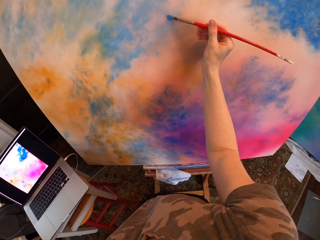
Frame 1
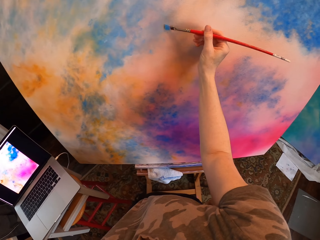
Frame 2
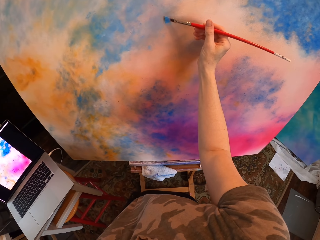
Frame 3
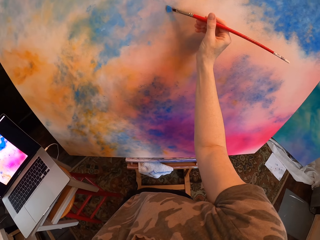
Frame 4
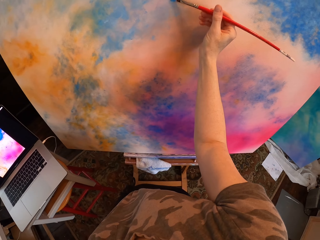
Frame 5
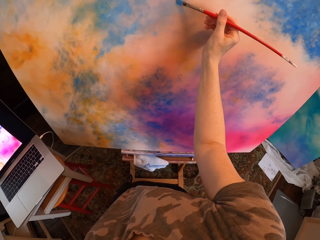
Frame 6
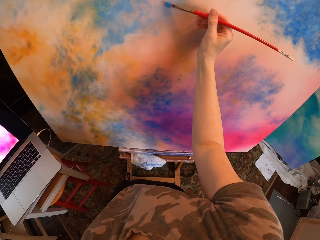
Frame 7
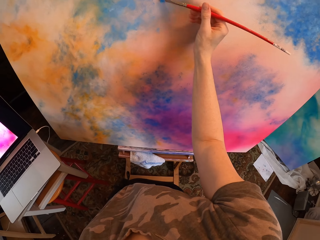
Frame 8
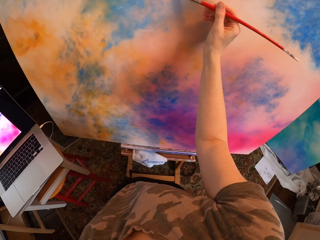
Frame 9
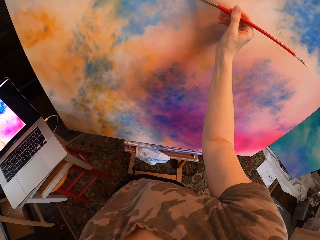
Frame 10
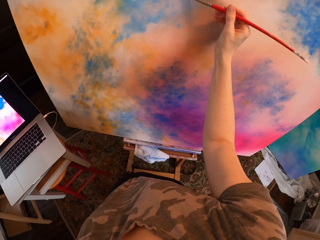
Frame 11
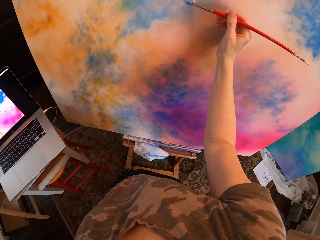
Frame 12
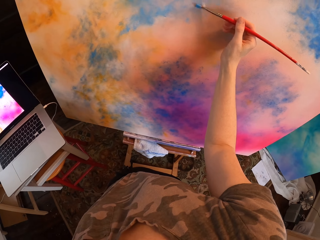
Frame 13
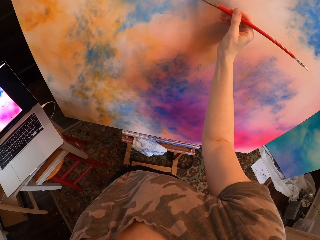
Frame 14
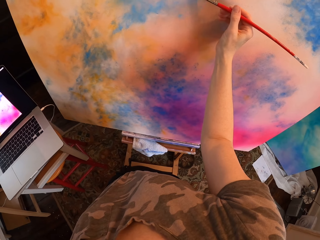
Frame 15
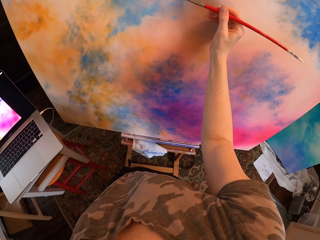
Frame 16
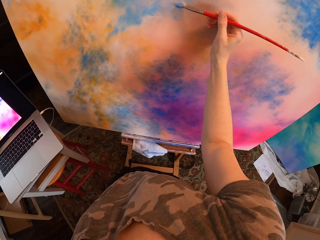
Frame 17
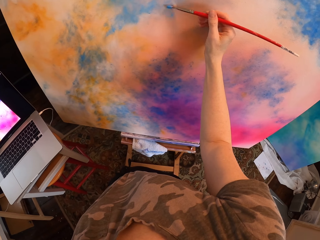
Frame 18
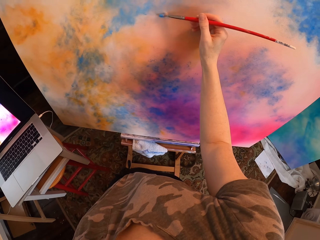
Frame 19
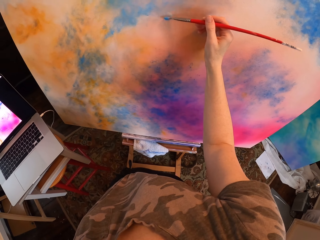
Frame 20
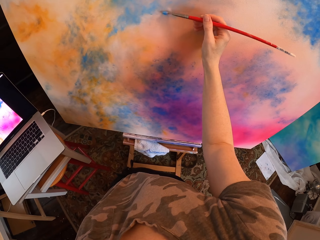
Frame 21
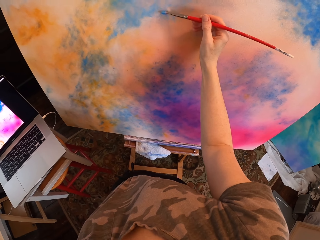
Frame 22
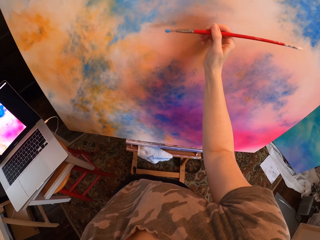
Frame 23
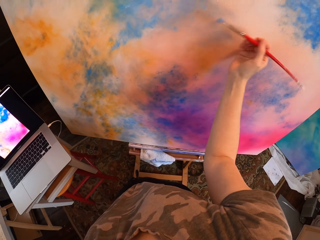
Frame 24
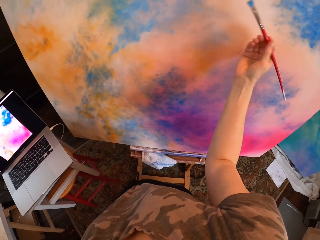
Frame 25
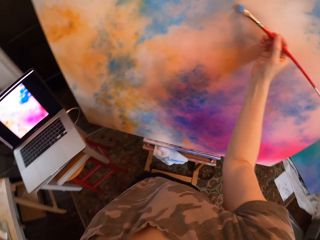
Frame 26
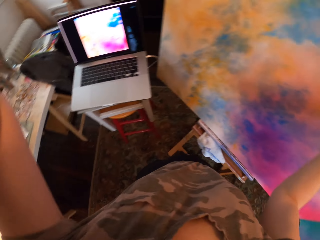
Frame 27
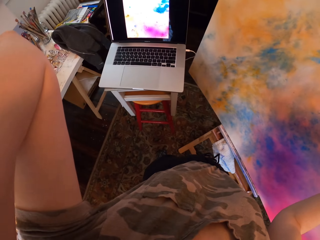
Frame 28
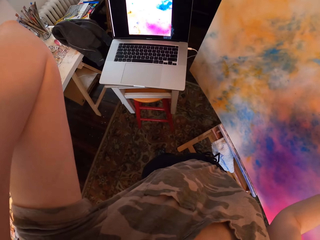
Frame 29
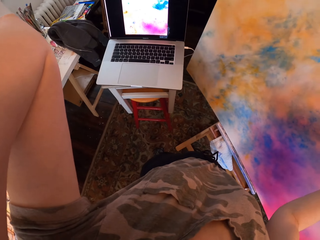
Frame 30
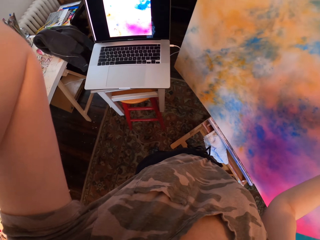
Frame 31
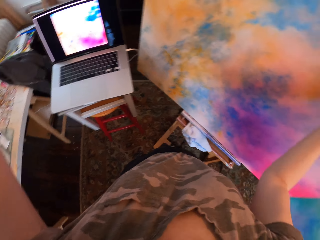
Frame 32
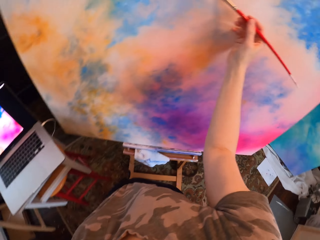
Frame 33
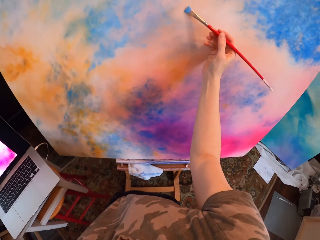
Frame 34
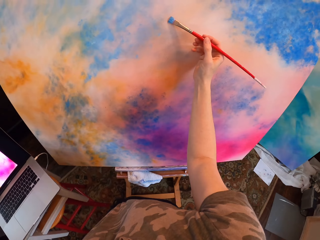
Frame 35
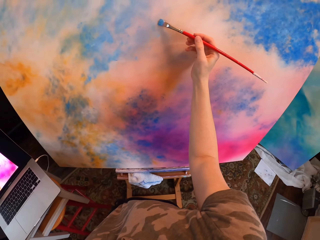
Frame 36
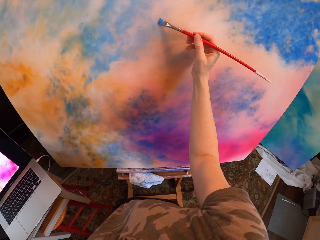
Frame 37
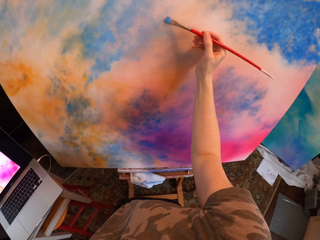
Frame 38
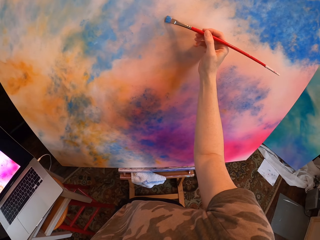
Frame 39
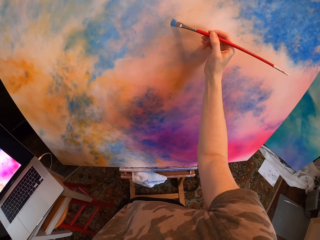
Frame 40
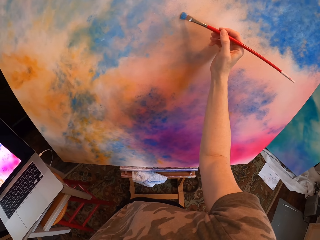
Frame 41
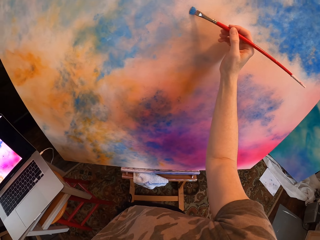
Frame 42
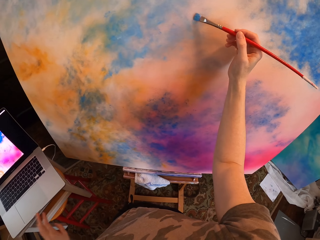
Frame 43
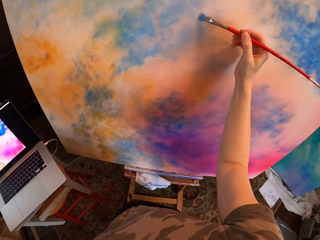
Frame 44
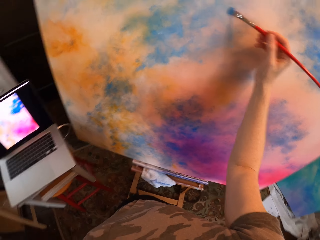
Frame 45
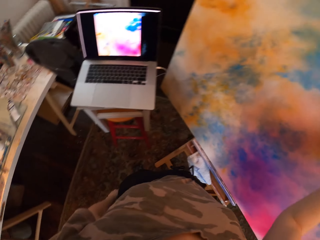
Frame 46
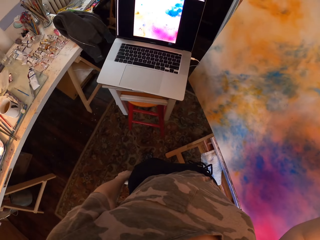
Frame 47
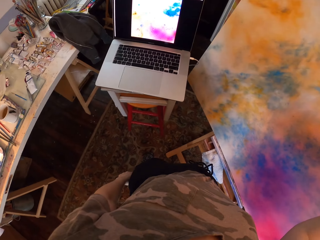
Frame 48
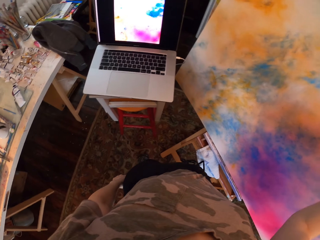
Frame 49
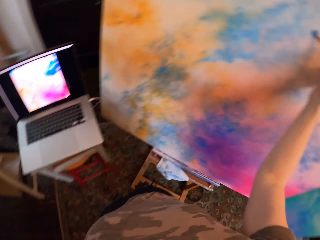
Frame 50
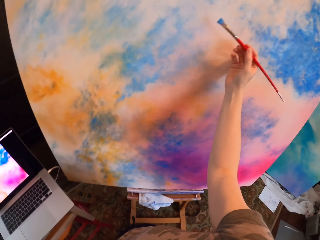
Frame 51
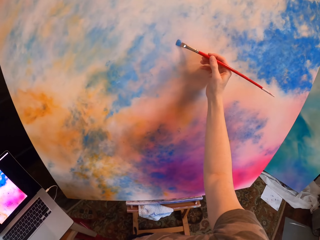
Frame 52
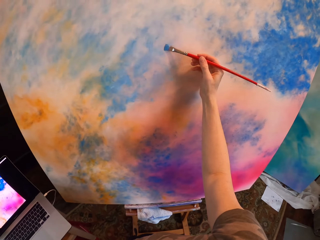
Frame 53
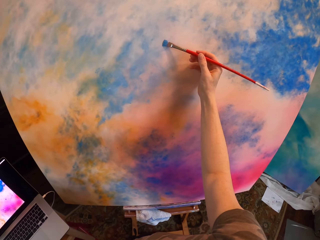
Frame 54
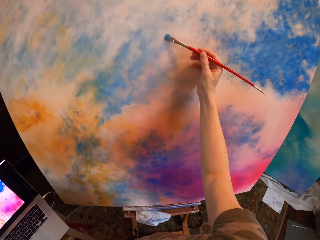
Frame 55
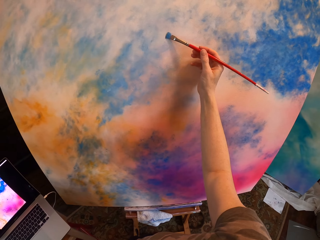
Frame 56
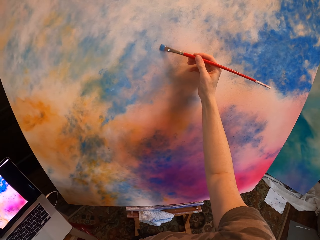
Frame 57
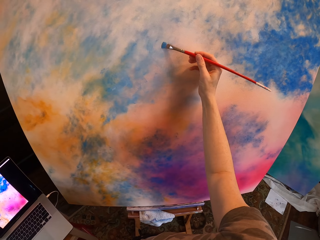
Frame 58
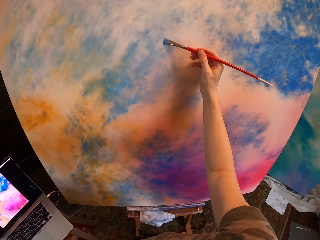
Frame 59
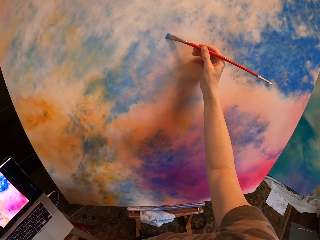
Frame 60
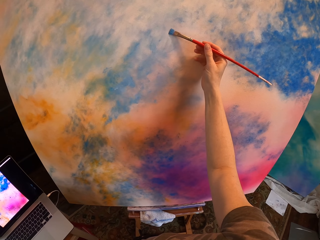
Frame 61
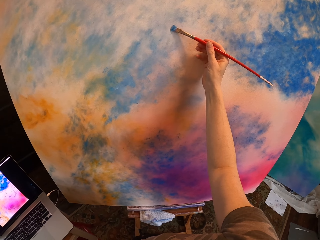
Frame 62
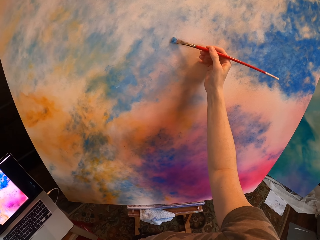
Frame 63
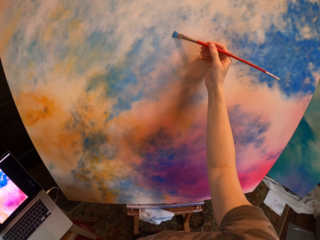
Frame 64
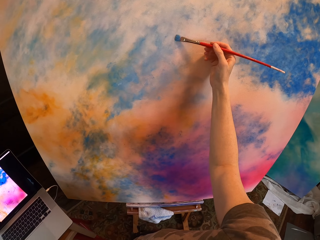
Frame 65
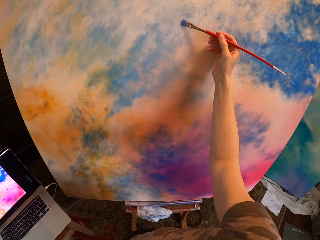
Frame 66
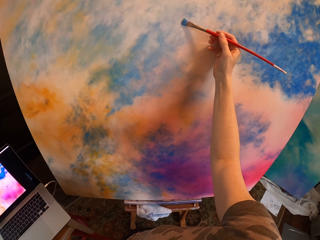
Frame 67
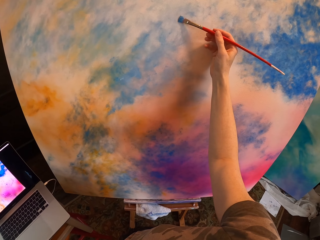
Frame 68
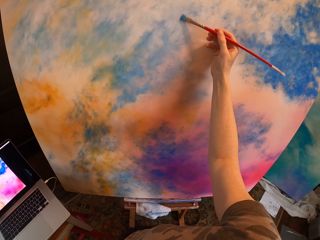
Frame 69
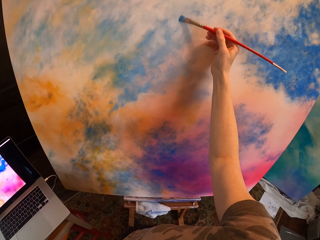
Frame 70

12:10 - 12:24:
The camera wearer looks at the laptop. They paint the canvas. They look at the laptop. They paint the canvas.

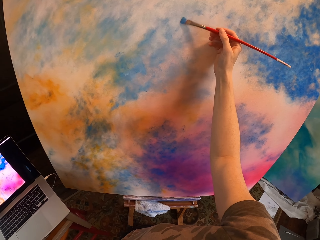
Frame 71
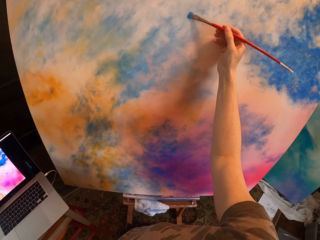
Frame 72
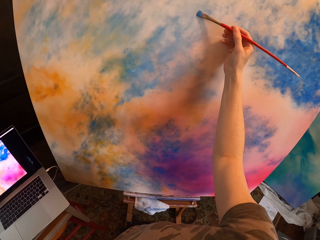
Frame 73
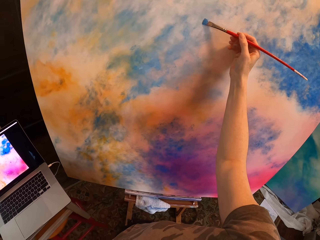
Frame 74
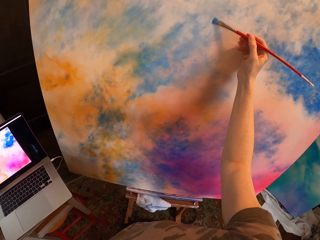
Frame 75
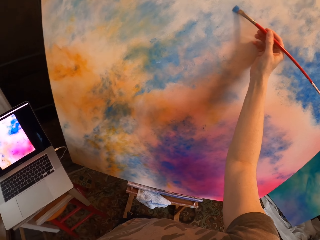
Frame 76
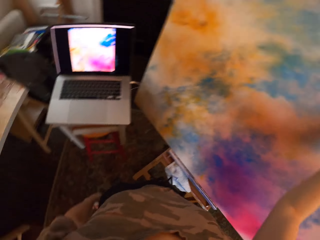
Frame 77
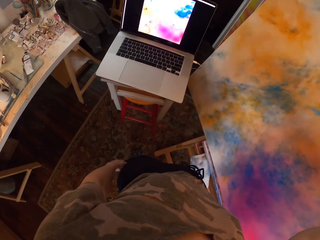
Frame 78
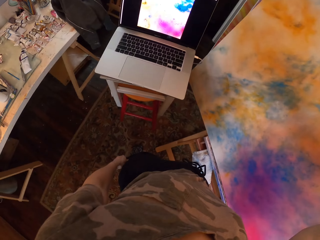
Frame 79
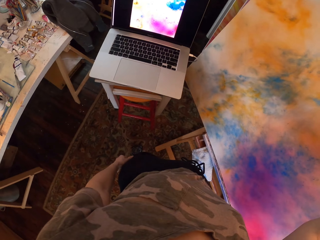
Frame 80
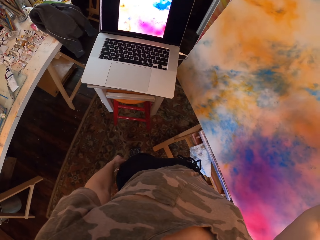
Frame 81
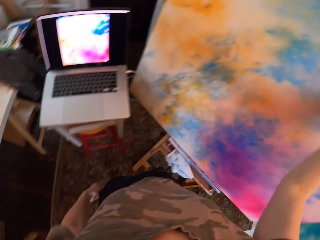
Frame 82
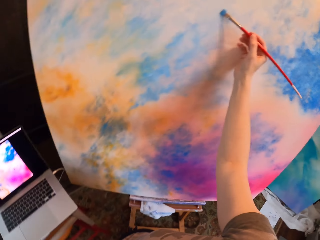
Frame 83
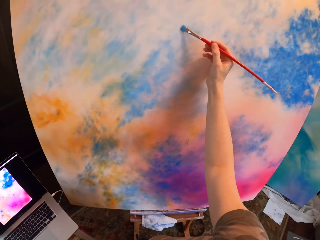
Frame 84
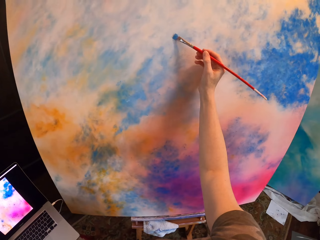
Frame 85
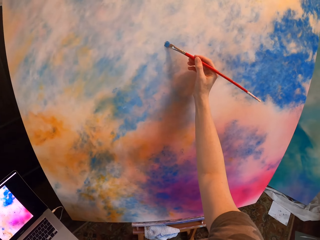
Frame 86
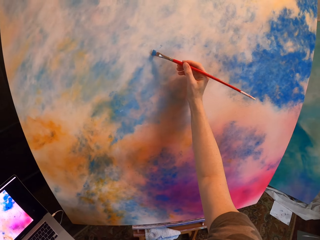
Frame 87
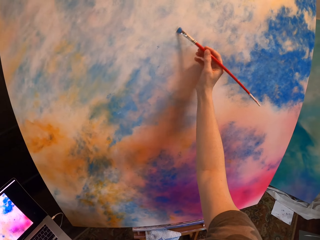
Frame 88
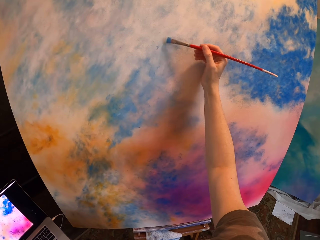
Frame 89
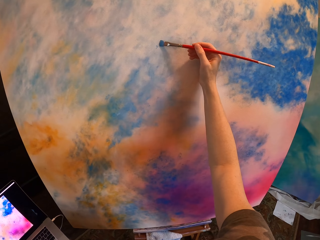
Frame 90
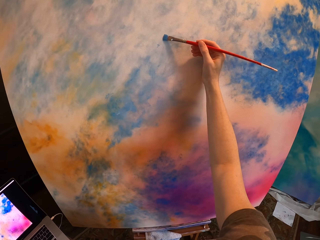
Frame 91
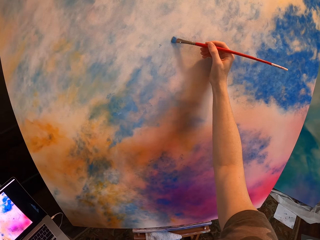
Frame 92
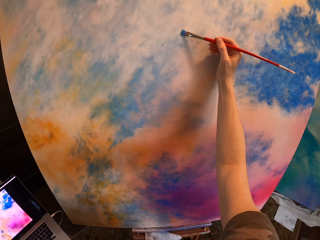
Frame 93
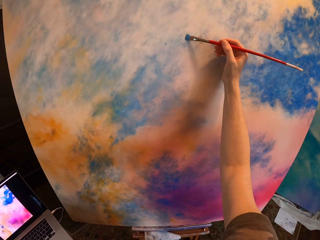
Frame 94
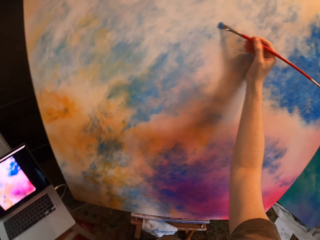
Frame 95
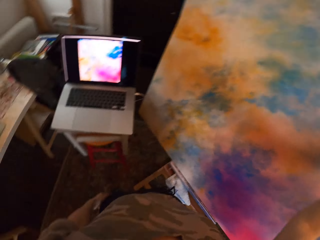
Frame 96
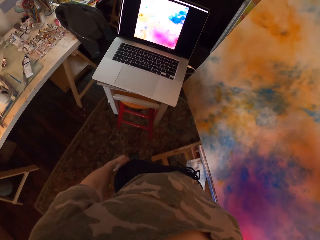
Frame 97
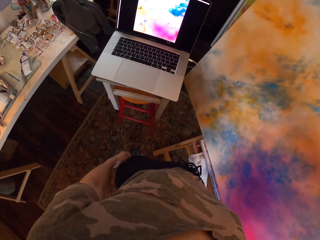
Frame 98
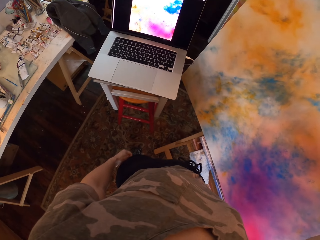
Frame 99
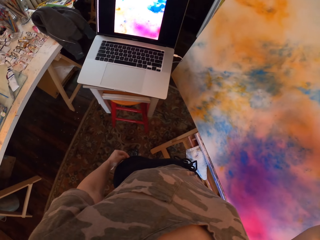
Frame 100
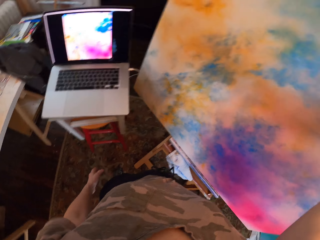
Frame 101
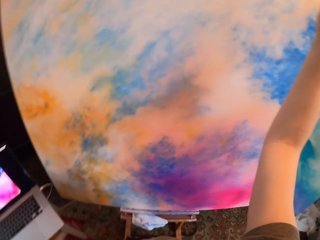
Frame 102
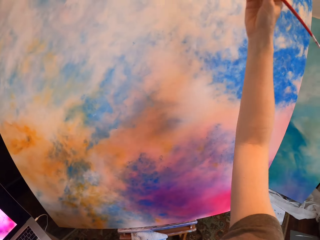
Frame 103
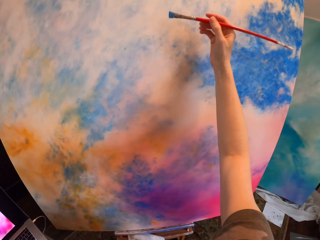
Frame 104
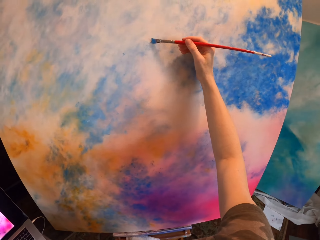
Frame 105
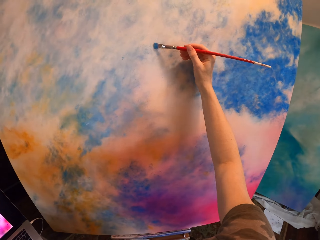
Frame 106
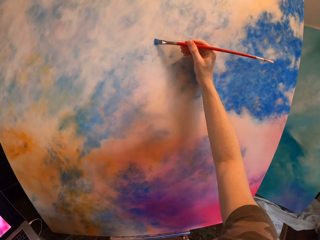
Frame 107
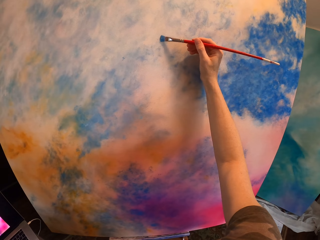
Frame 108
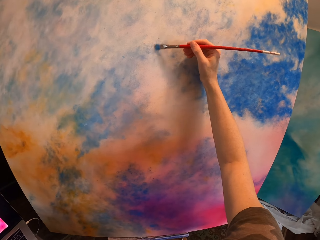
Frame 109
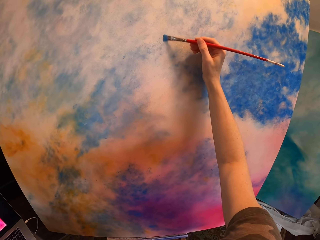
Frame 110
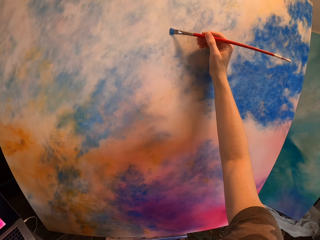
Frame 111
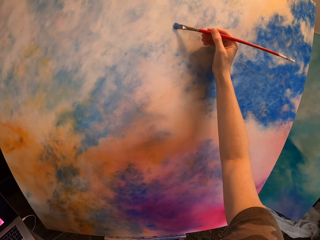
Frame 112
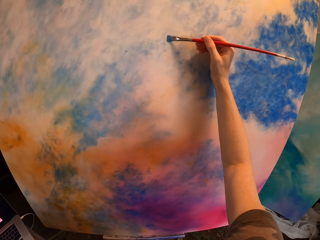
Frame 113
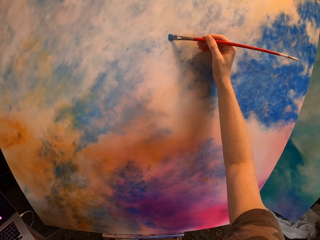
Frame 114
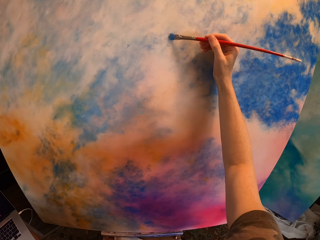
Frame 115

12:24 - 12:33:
The camera wearer looks at the laptop. They paint the canvas. They look at the laptop. They paint the canvas.
